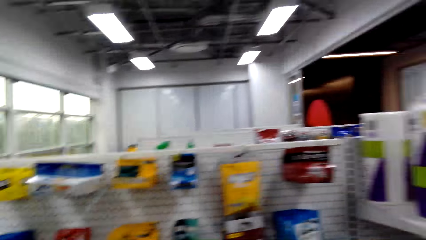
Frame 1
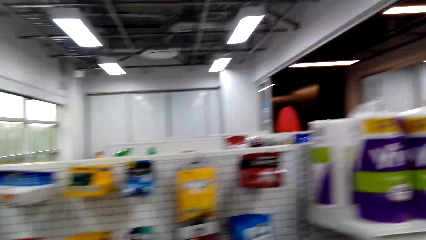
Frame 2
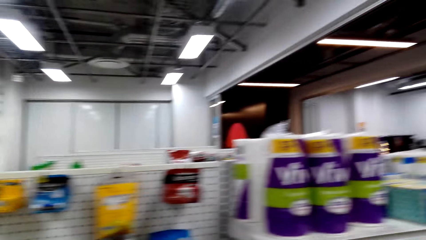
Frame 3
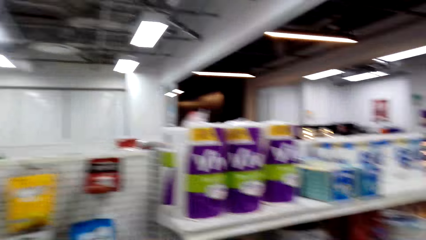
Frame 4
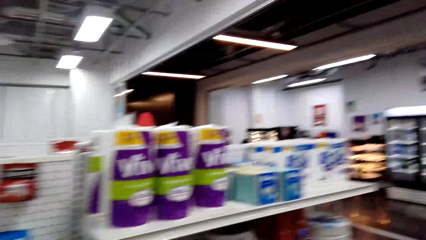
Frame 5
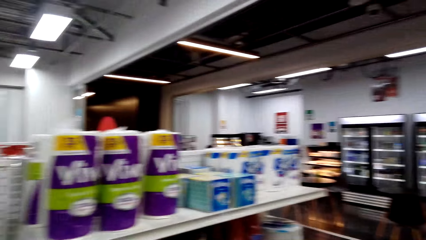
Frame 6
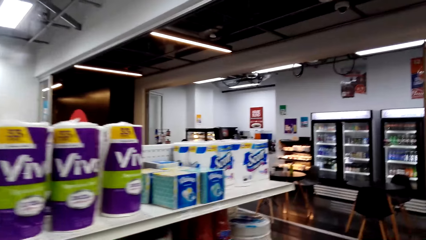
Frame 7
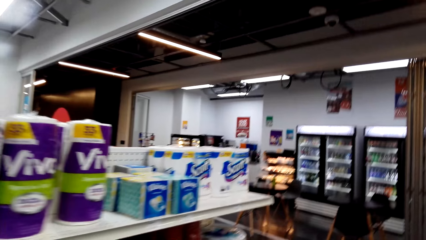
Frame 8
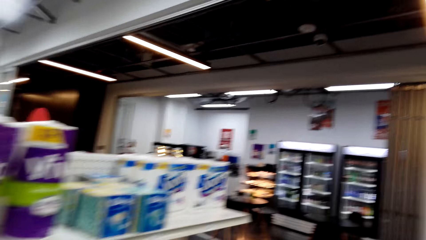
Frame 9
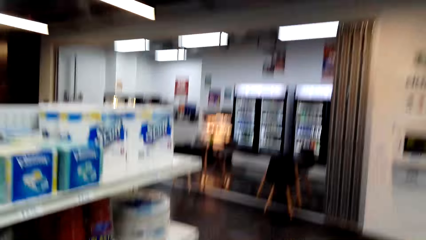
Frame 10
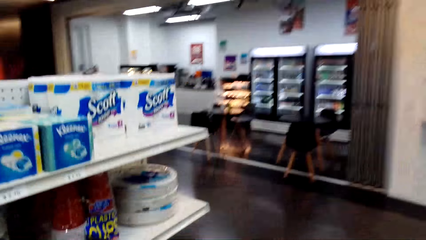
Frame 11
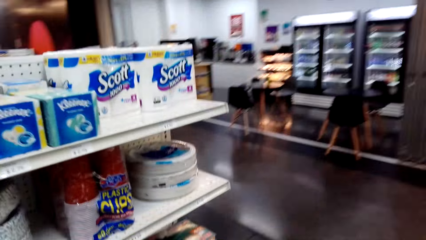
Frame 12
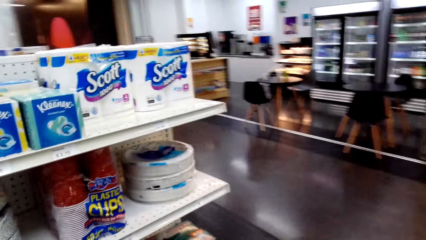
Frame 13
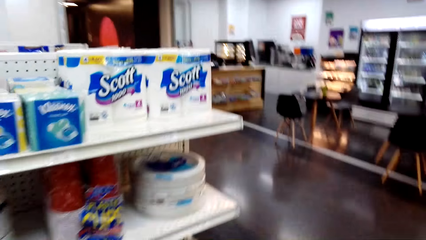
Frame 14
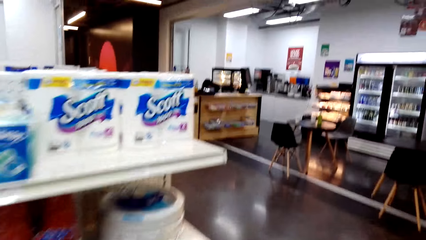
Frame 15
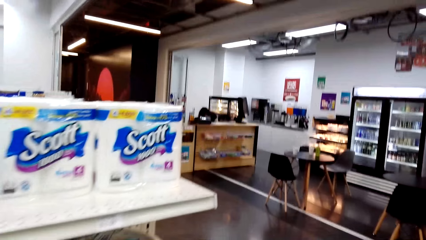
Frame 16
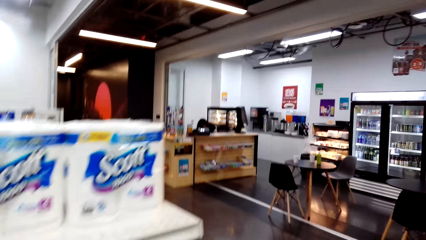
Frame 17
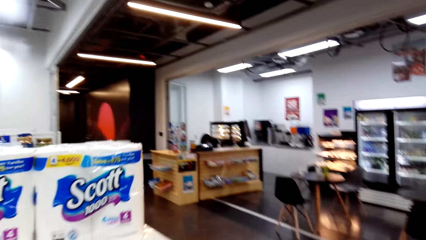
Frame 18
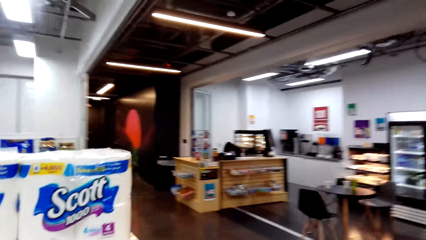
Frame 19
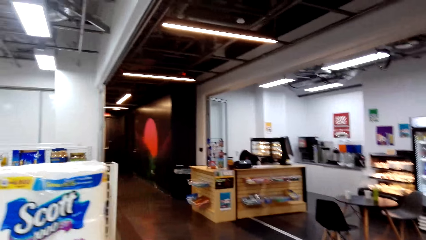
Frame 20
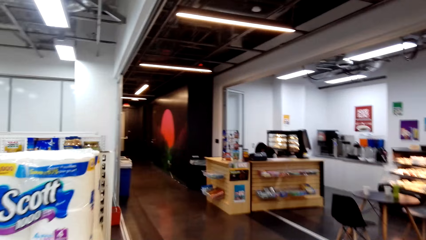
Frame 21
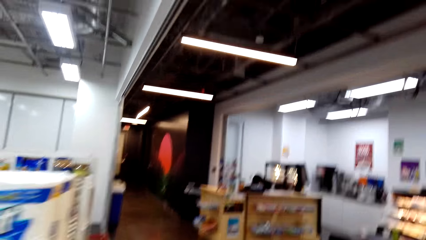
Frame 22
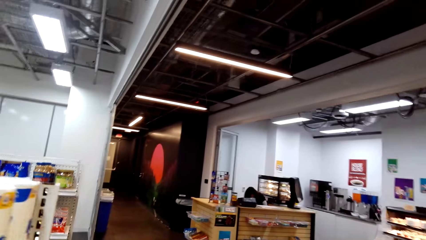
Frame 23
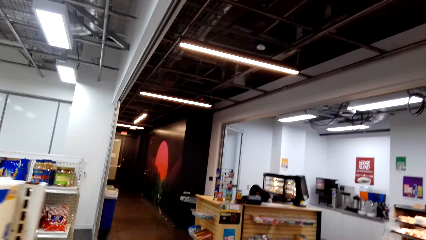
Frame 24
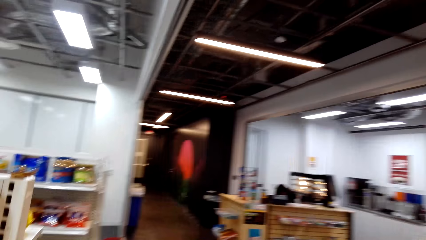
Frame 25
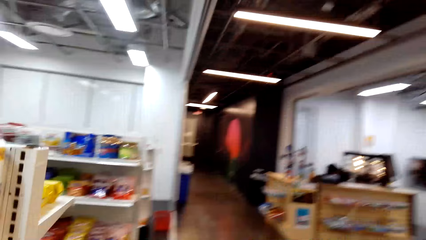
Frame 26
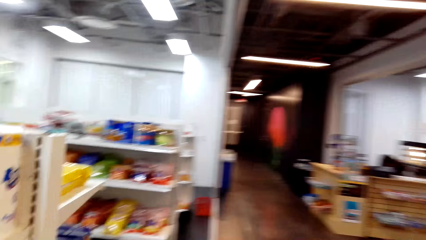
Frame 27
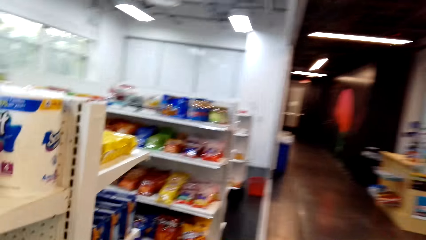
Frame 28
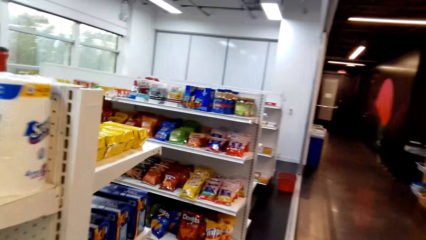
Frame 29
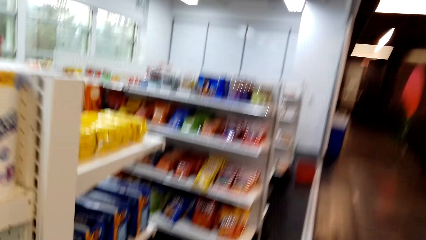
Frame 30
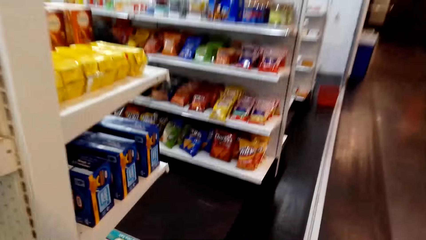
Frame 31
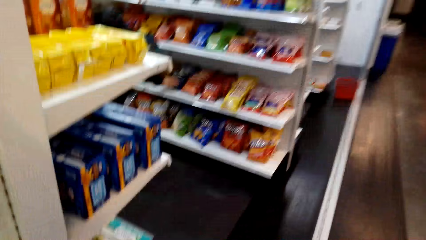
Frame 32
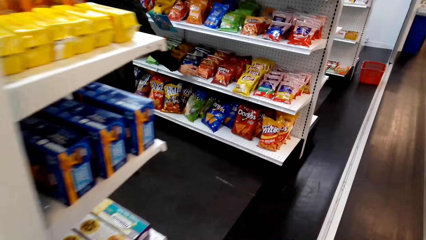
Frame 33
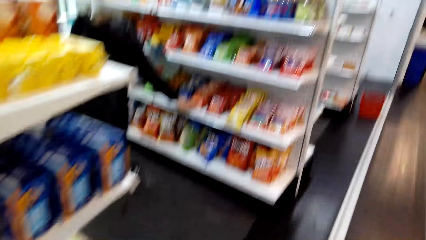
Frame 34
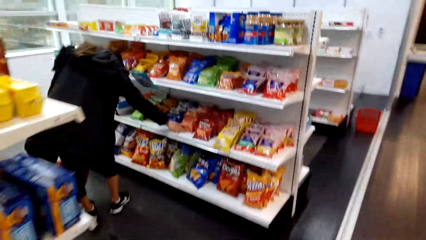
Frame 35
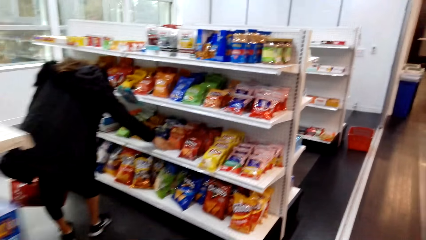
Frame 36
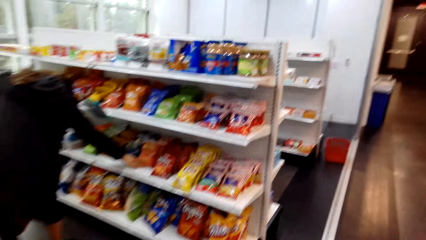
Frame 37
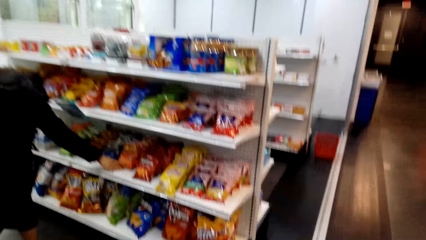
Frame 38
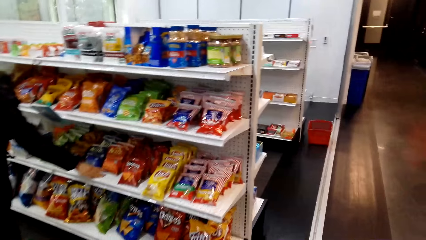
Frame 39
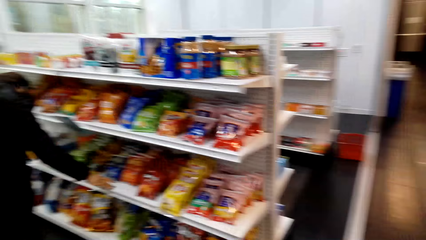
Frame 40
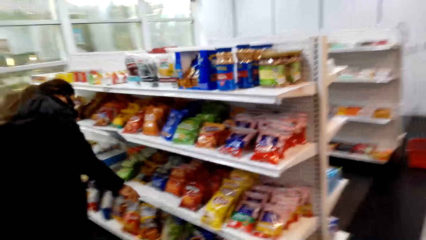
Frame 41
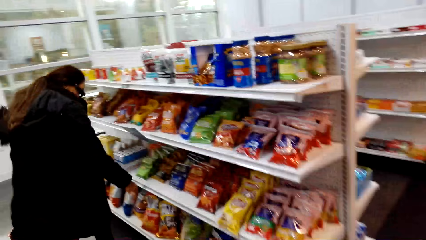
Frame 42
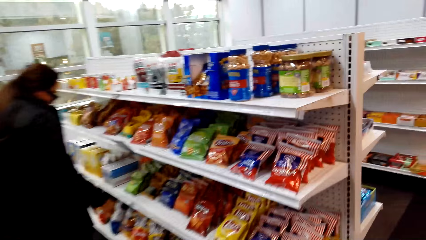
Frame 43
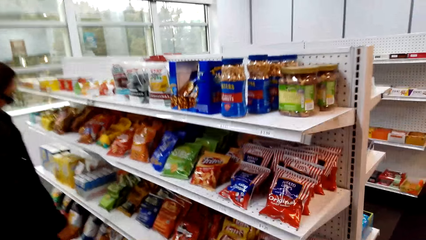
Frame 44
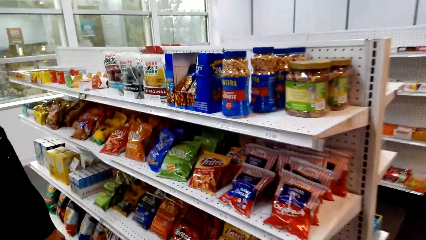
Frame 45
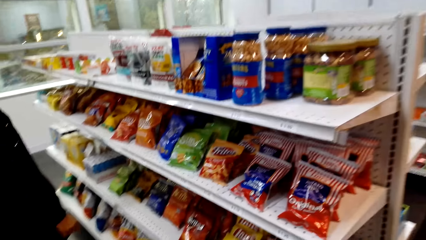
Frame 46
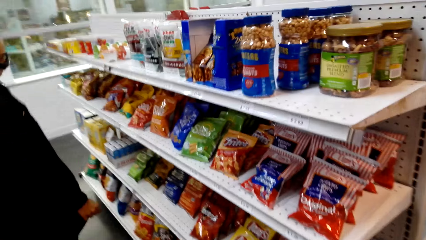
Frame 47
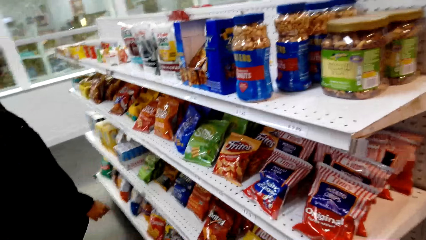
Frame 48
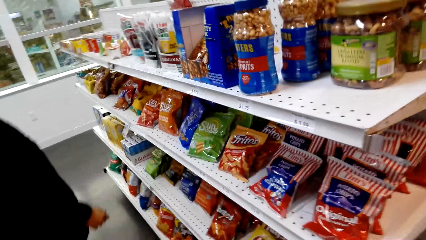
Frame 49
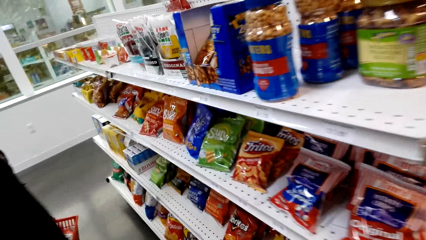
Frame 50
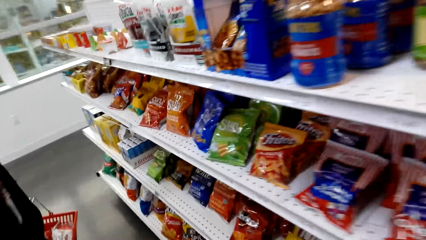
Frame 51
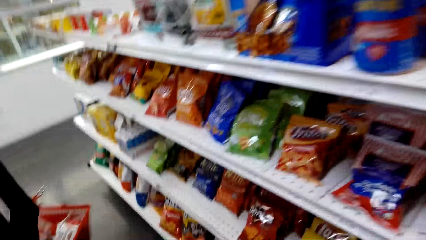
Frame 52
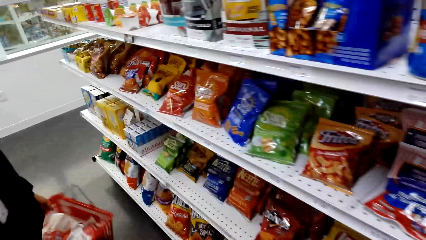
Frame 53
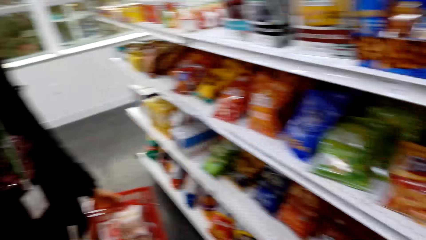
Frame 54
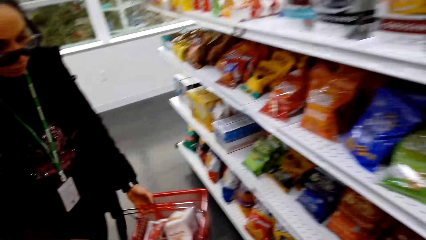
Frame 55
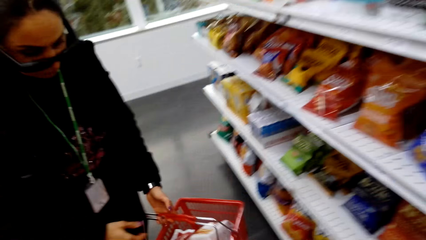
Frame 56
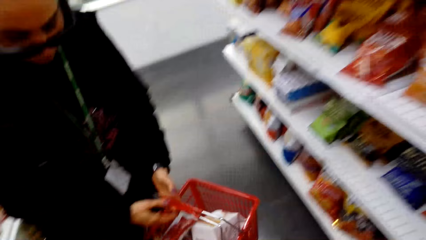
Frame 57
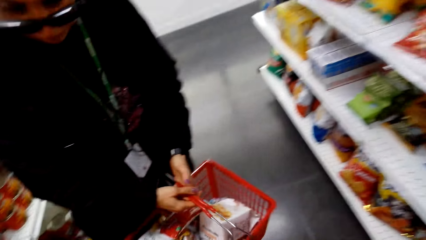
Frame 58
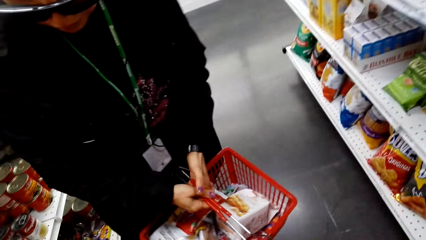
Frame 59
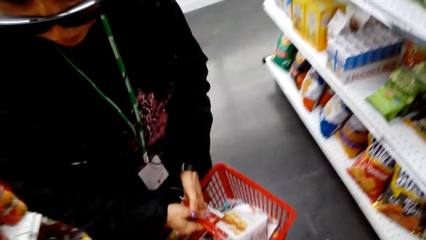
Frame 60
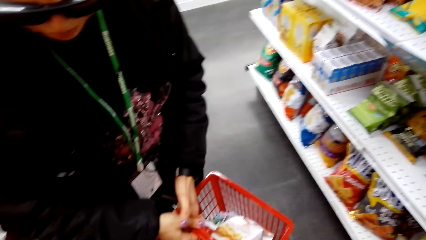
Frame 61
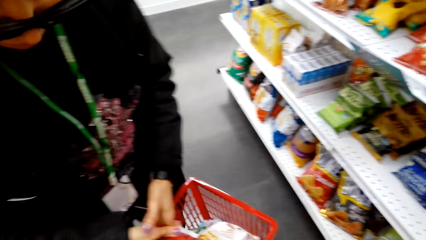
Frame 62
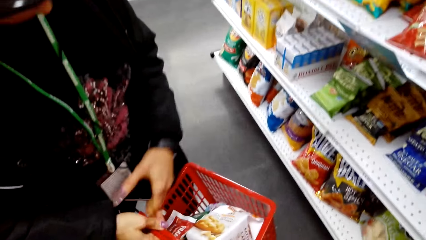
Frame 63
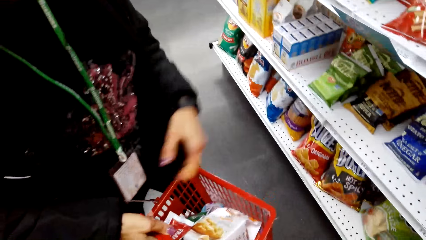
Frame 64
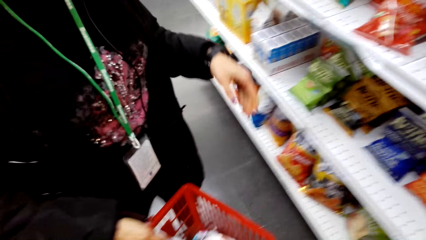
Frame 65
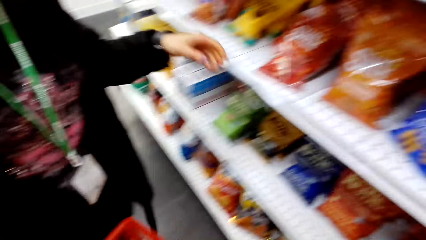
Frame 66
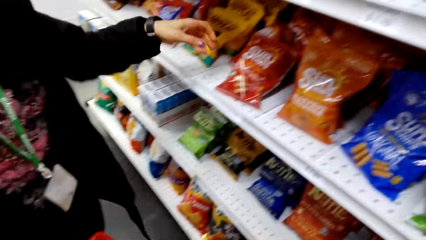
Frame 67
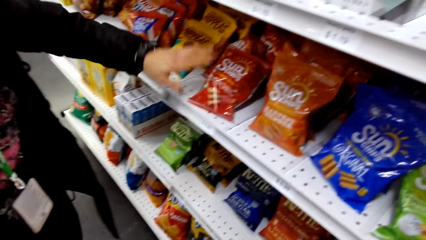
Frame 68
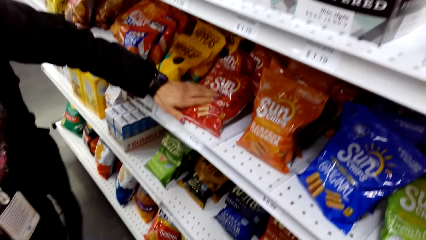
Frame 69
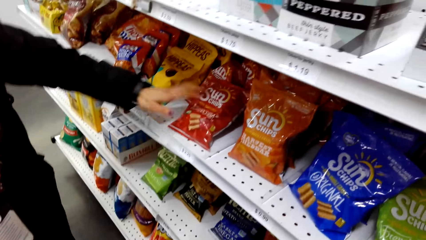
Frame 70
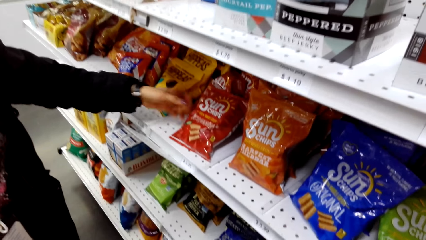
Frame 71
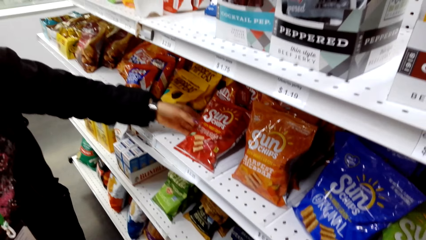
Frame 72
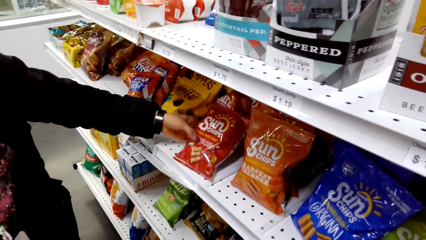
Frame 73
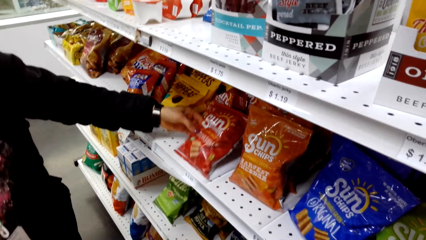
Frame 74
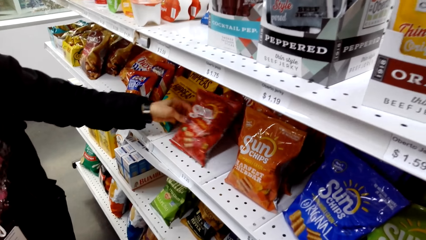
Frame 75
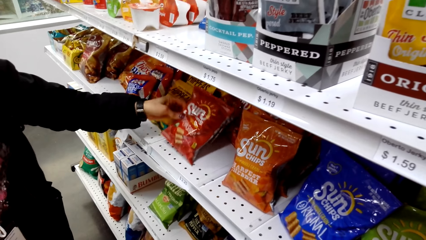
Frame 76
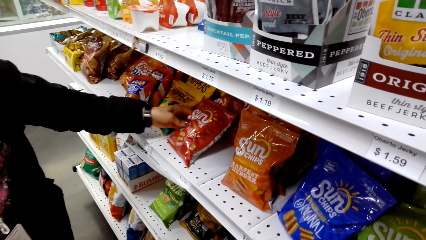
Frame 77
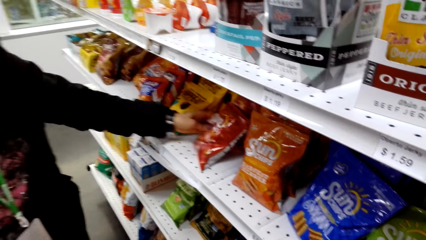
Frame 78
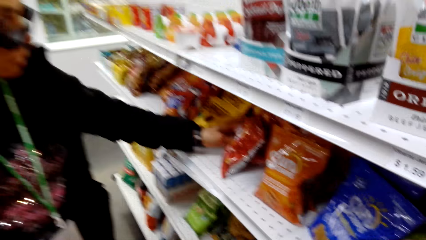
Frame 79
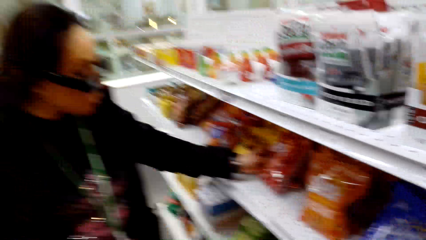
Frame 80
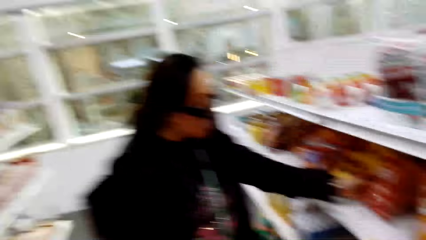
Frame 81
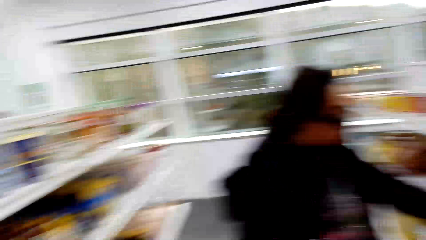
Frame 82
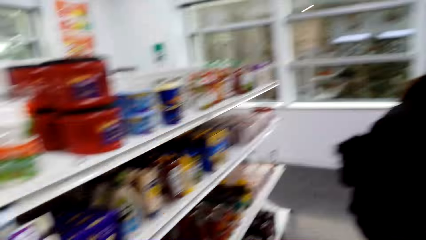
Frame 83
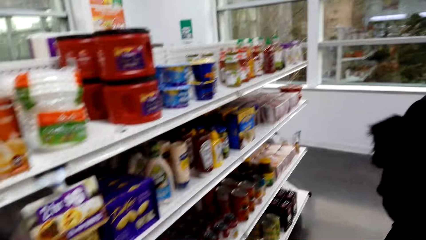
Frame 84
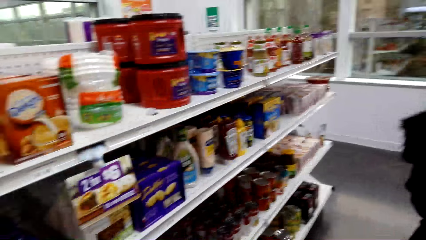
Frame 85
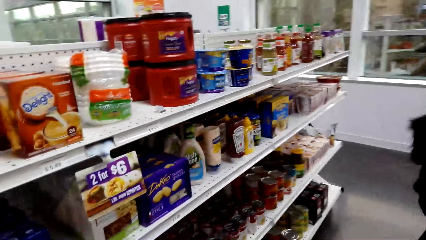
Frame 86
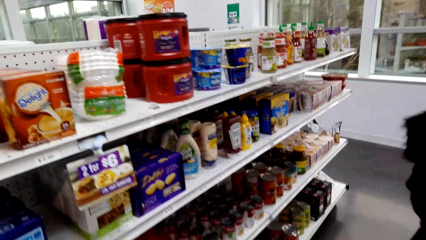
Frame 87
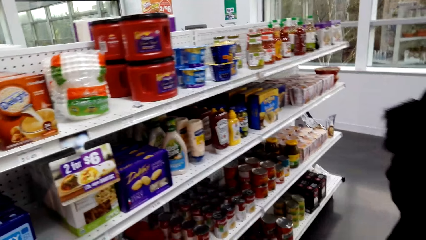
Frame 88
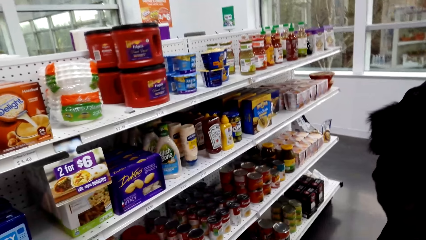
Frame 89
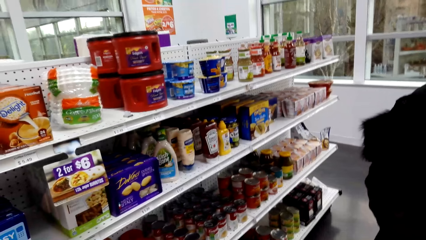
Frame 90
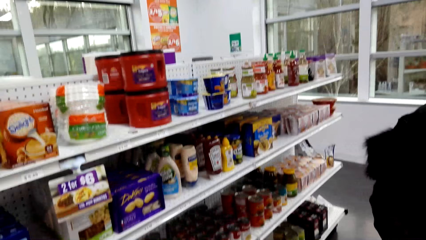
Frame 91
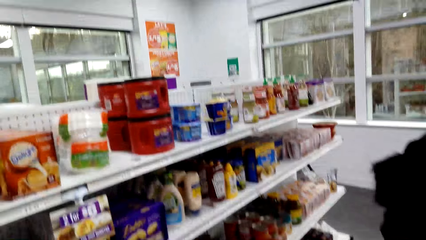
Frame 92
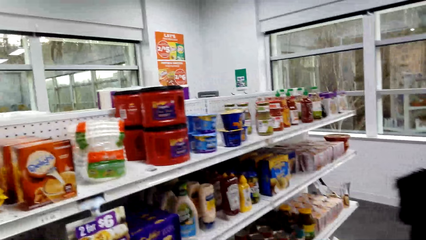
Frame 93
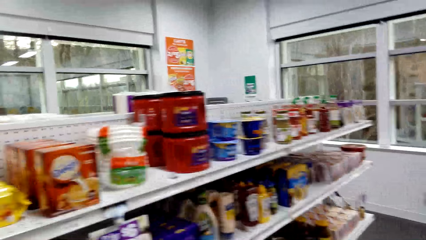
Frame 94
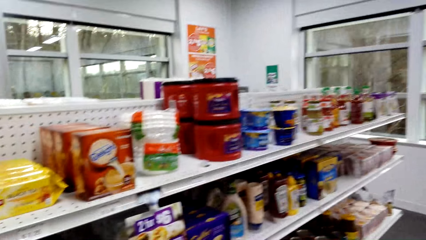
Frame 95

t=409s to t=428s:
The camera wearer moves around the shelf. They look around. They stare at the shelf.
